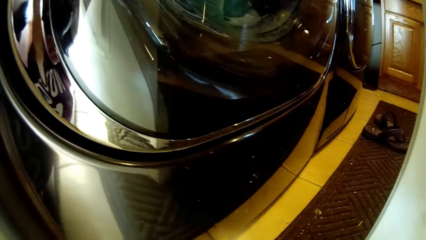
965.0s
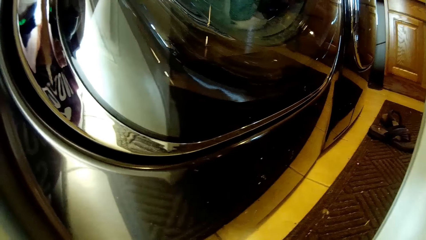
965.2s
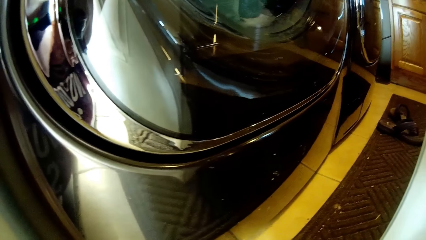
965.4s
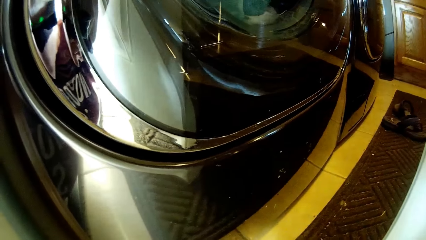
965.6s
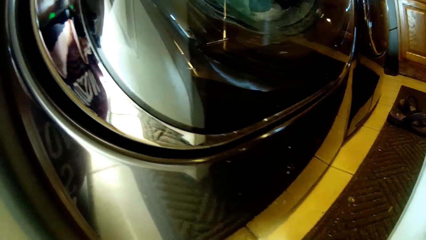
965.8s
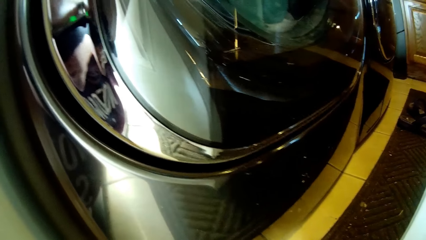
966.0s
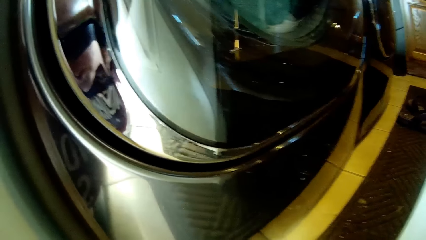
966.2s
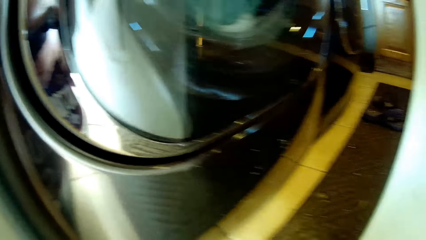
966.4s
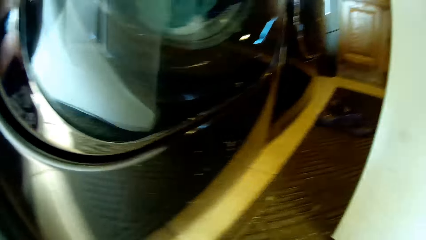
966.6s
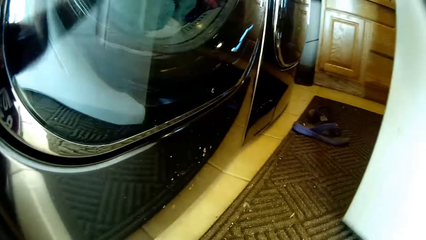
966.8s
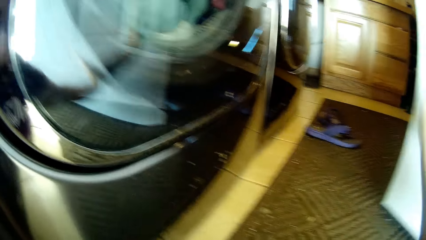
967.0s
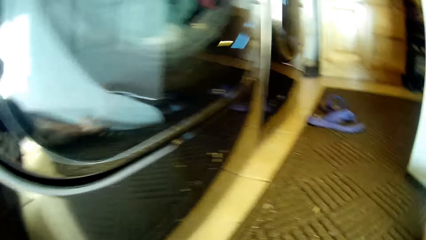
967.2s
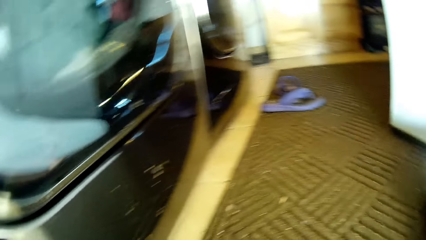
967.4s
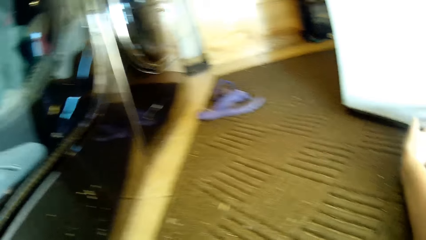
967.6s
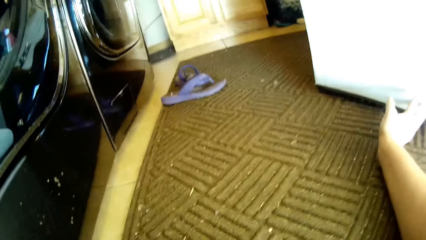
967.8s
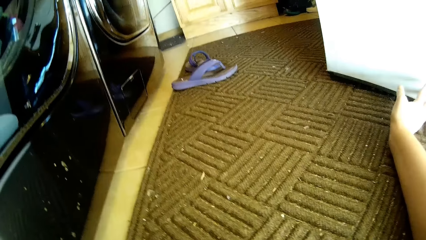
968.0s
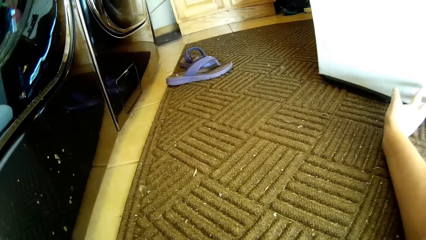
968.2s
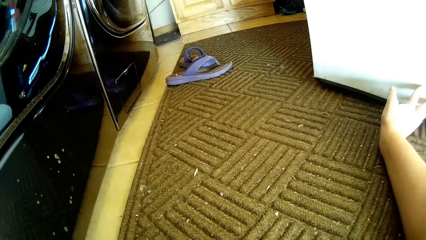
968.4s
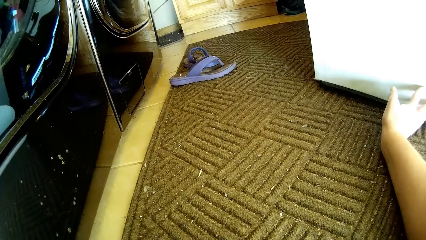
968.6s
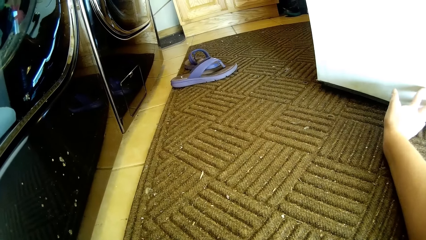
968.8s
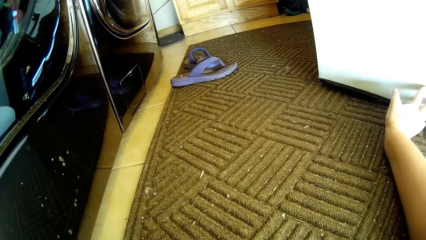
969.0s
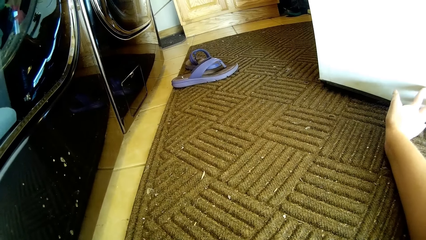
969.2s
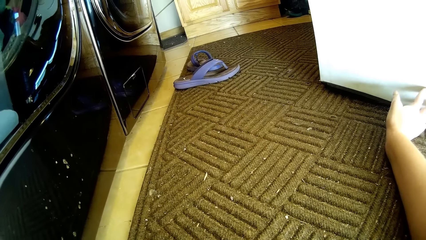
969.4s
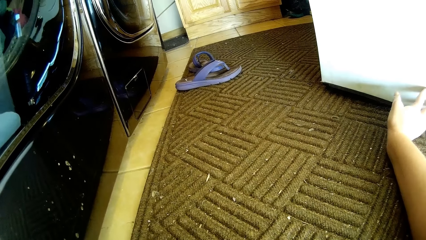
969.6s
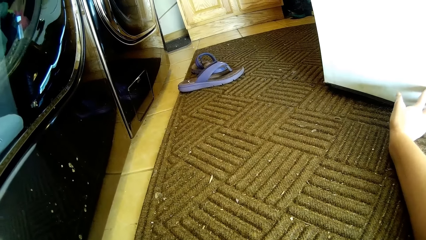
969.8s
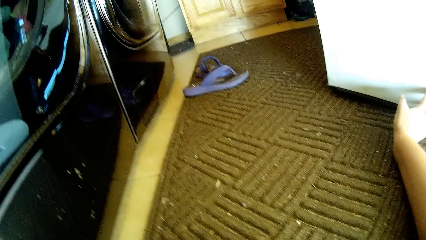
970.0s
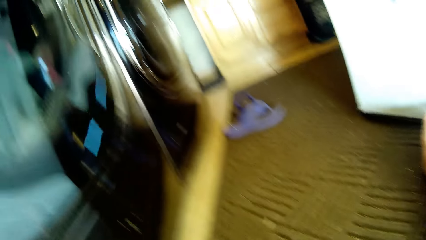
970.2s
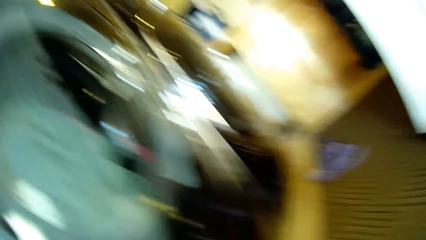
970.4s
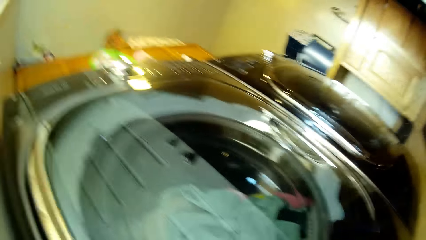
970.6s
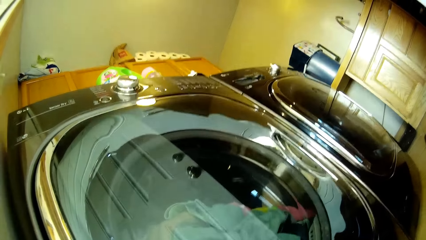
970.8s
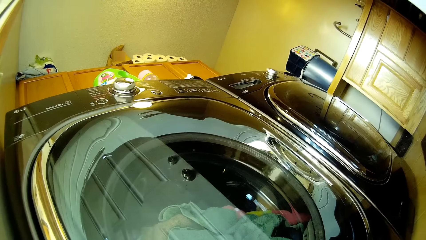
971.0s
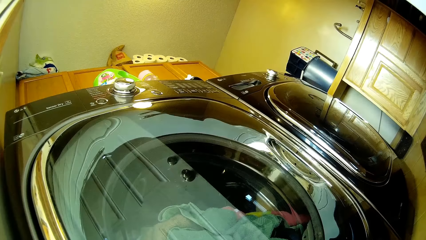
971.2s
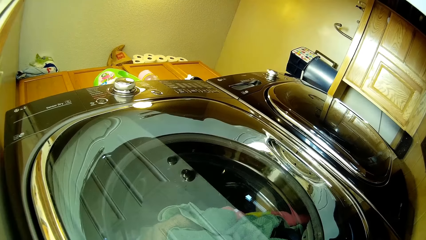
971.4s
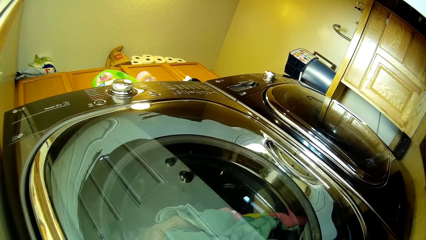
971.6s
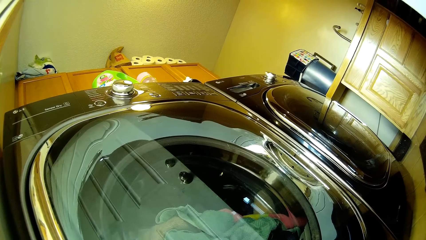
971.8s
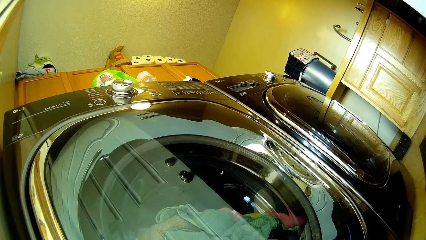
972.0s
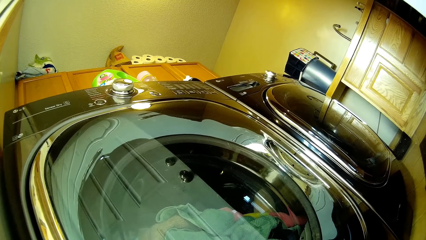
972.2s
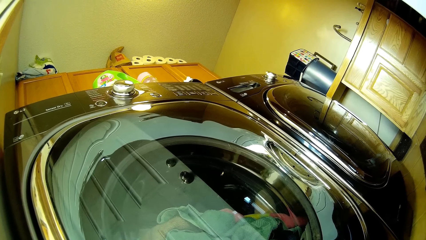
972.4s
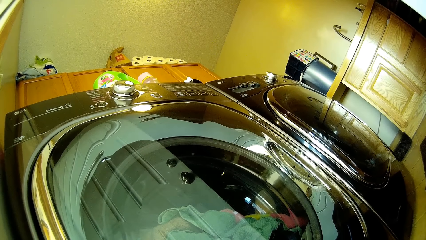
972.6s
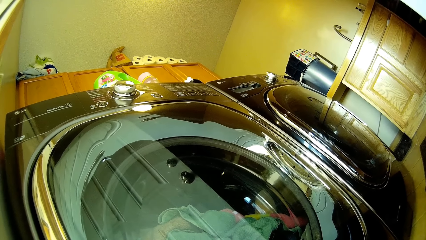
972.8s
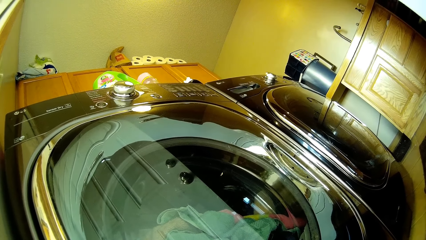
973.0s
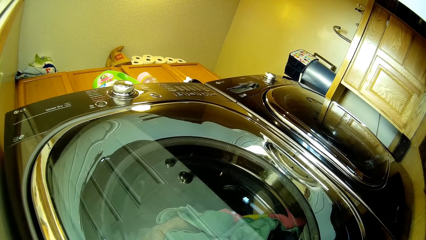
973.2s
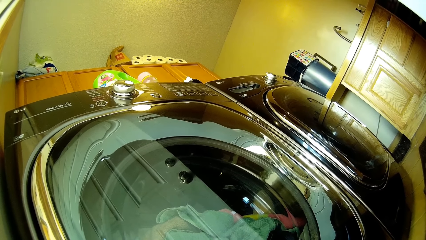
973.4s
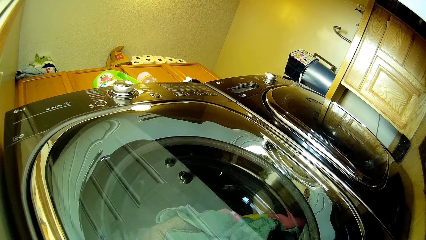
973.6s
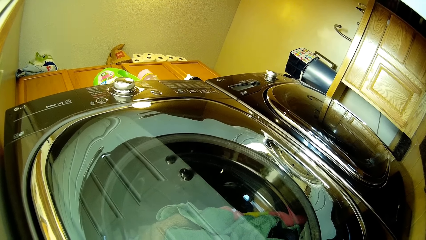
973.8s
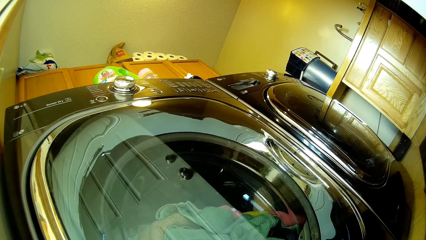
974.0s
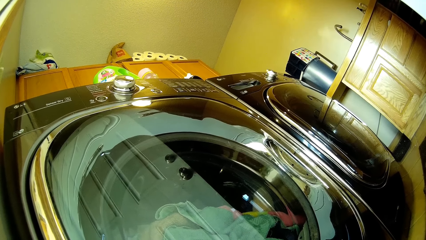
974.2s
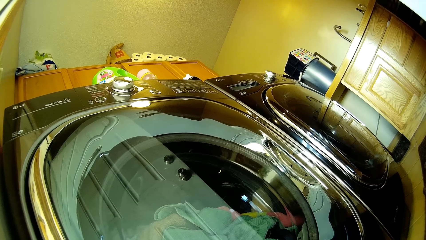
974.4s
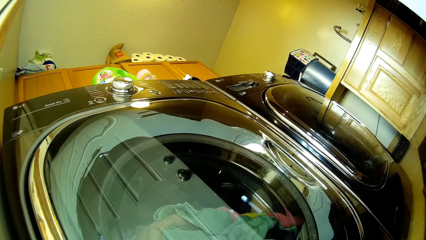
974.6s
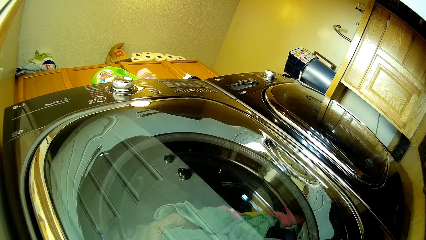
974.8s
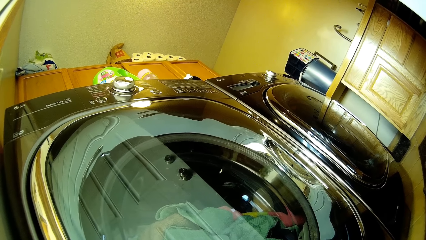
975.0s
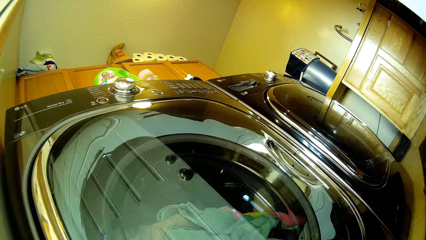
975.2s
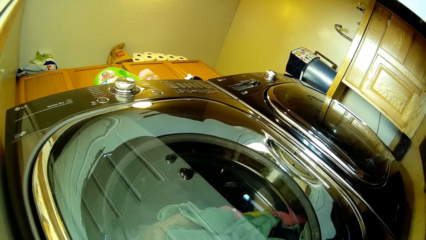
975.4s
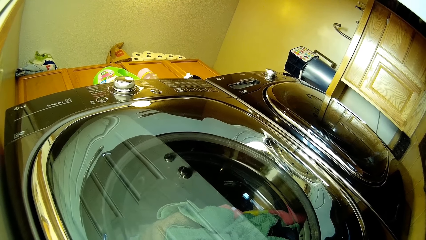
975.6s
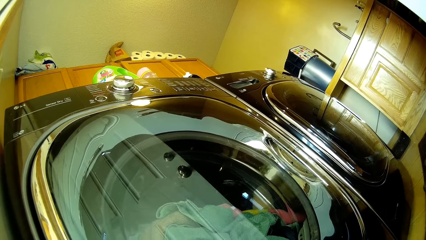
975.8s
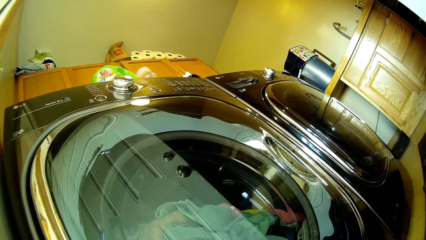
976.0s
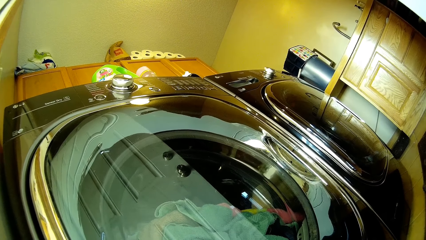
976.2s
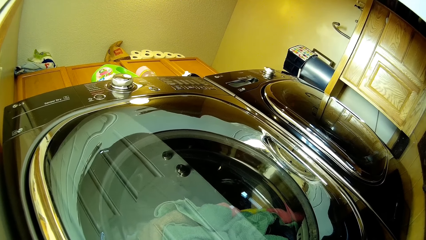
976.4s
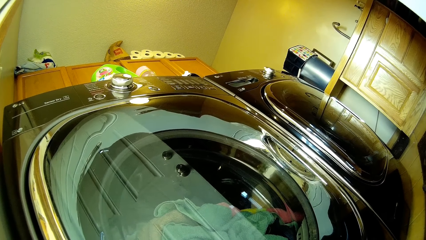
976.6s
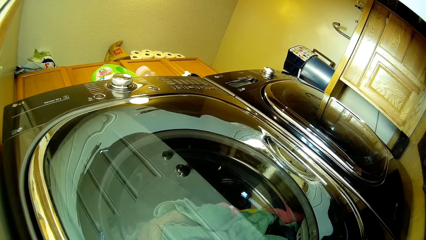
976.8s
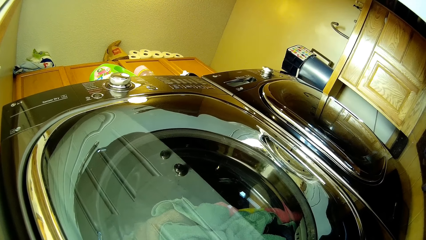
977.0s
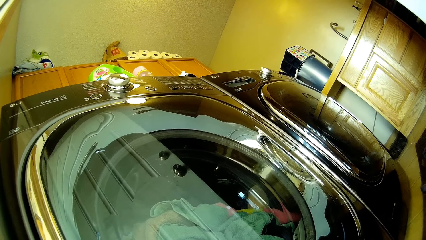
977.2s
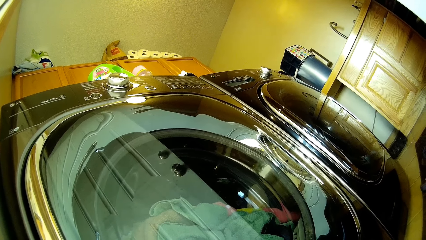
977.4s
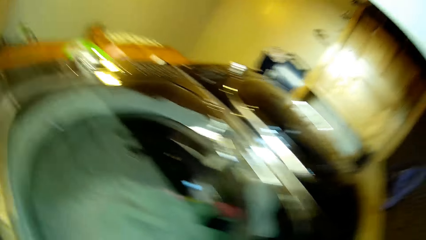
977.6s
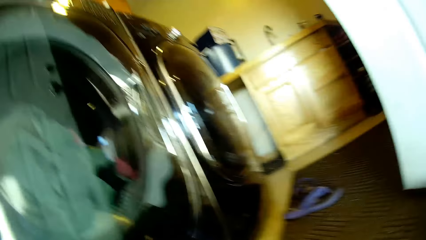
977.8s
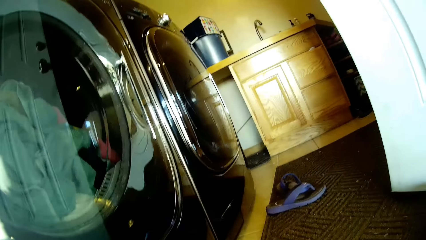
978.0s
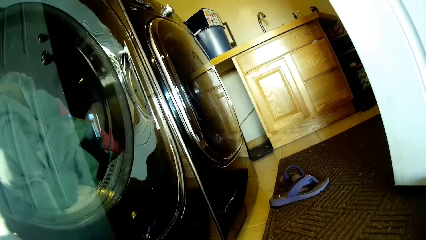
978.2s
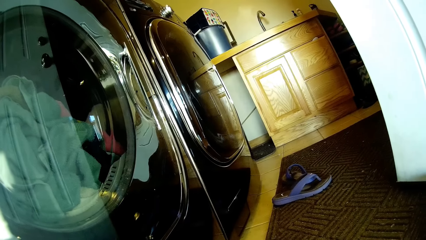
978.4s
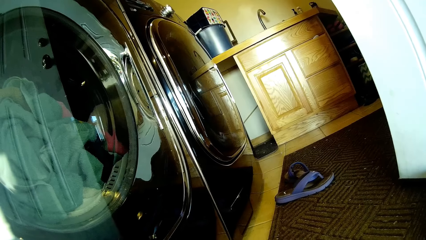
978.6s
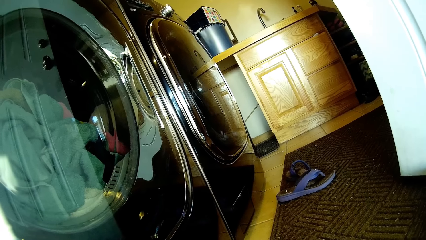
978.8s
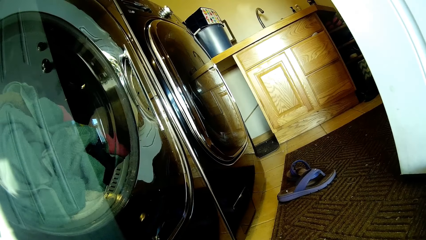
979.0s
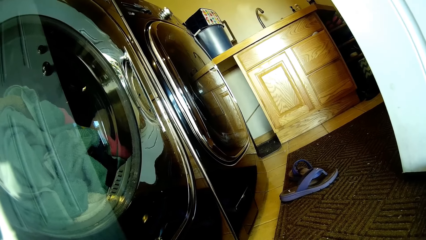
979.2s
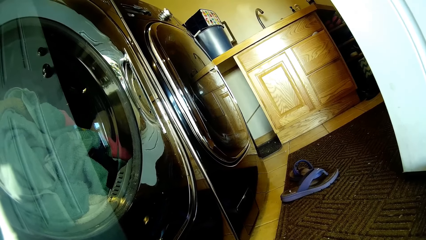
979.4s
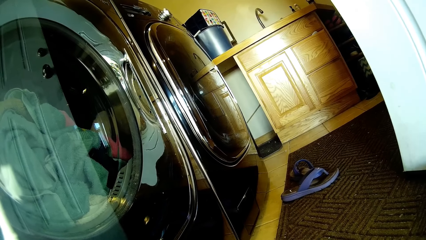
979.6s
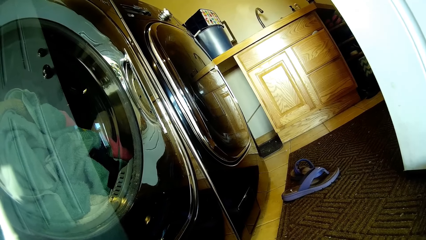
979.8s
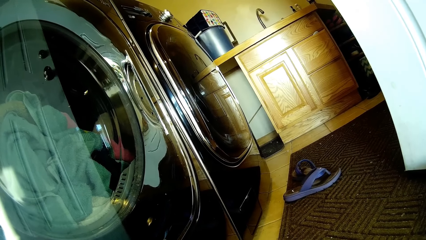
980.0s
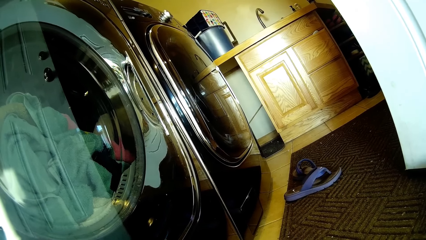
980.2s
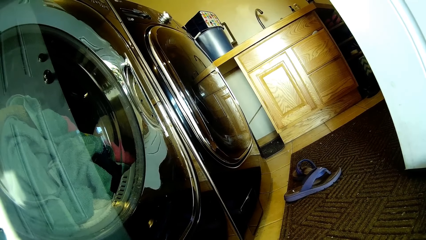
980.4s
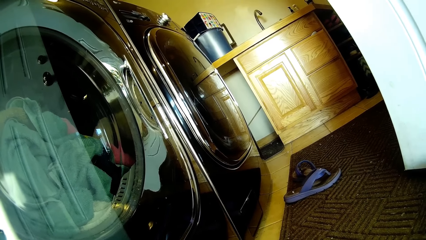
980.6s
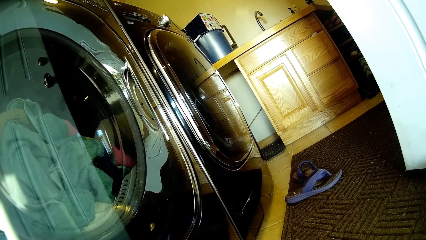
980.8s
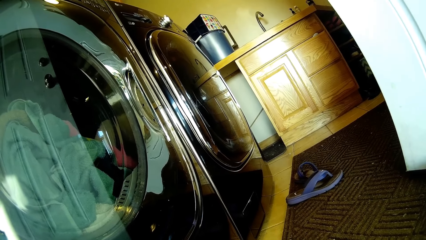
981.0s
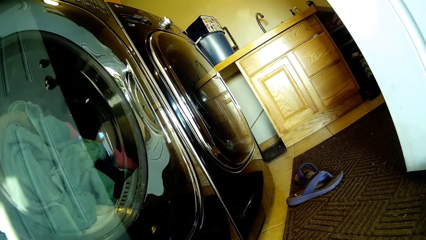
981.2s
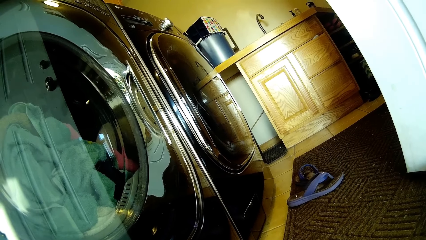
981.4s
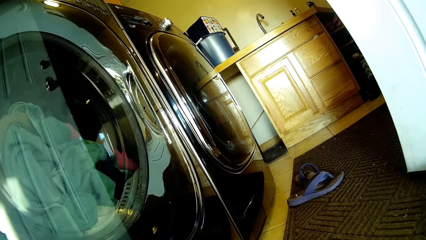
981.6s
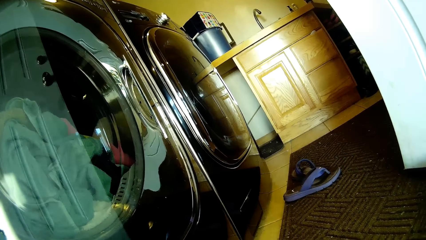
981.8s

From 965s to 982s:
The camera wearer looks around. They push the door.
